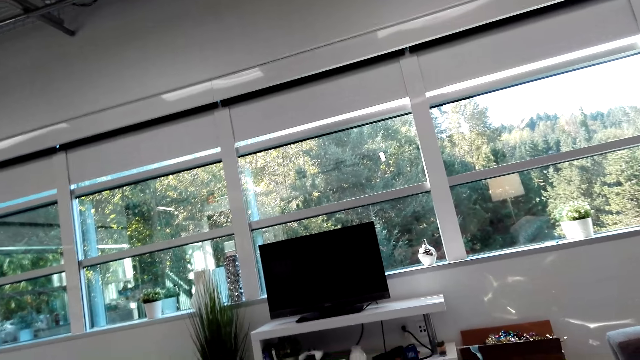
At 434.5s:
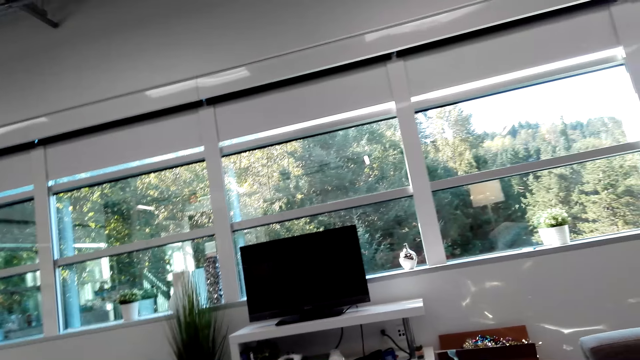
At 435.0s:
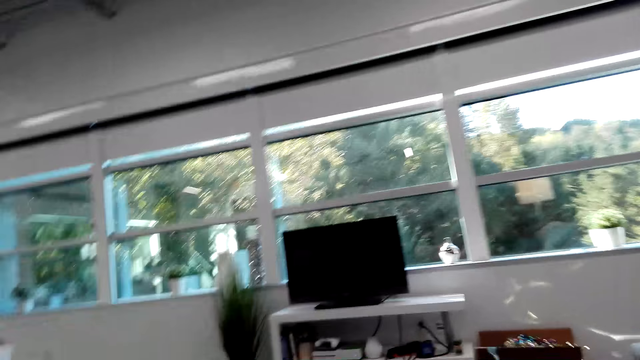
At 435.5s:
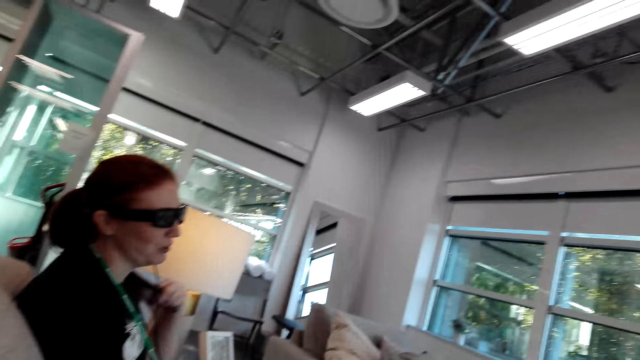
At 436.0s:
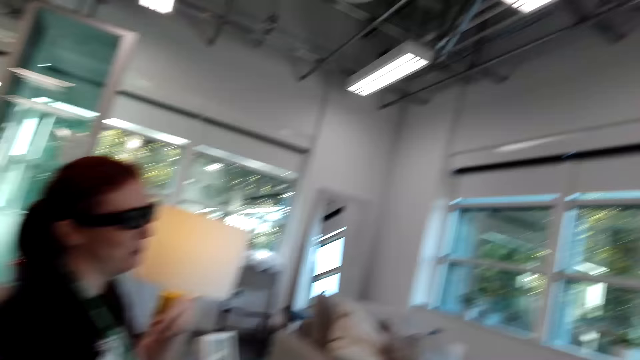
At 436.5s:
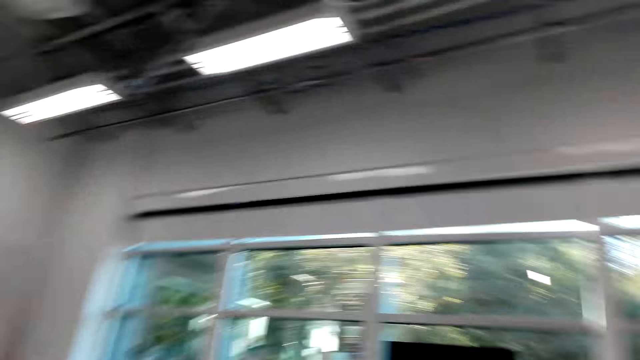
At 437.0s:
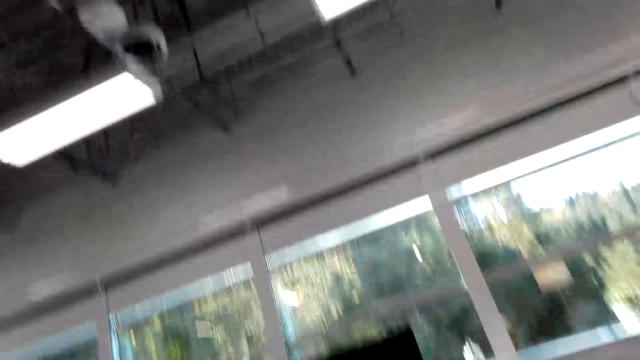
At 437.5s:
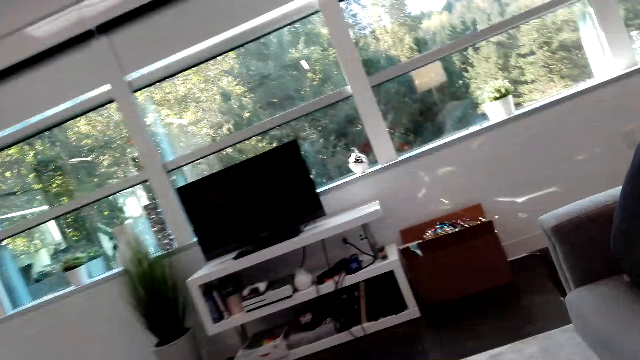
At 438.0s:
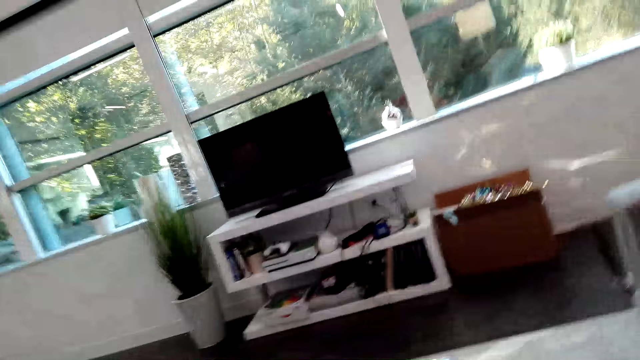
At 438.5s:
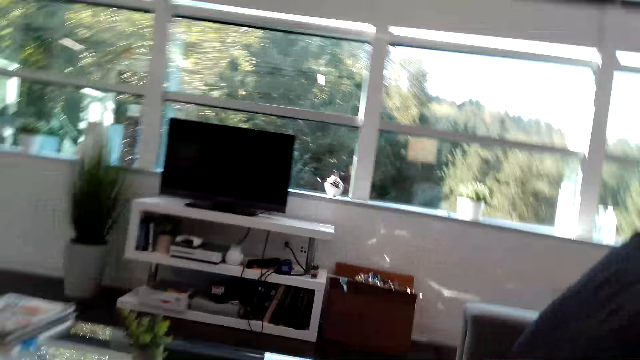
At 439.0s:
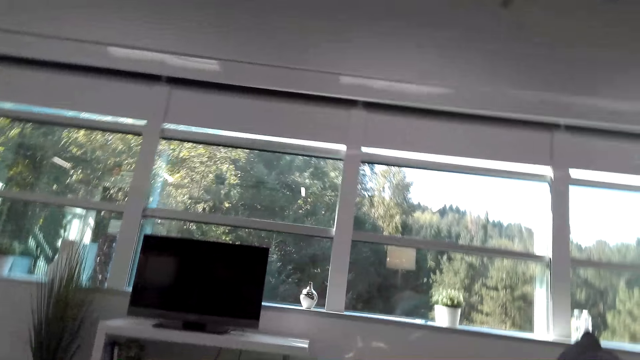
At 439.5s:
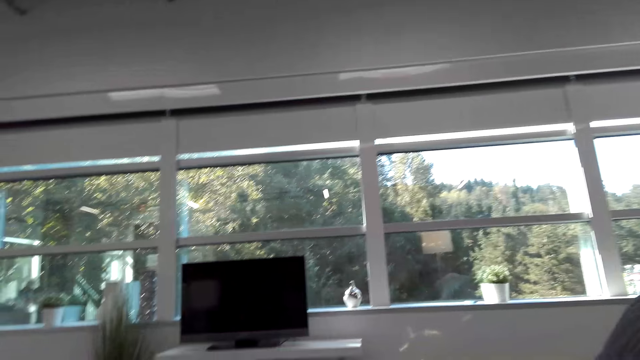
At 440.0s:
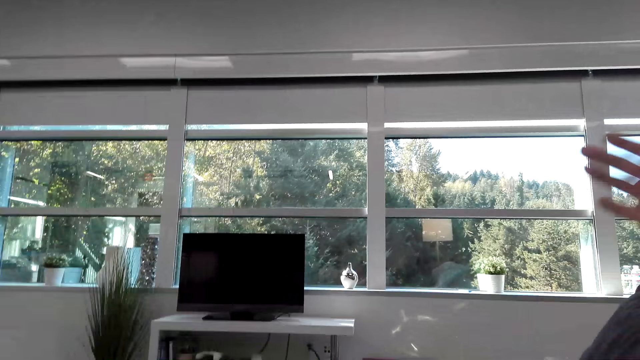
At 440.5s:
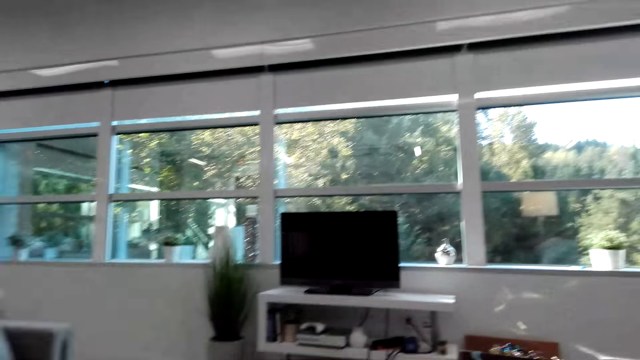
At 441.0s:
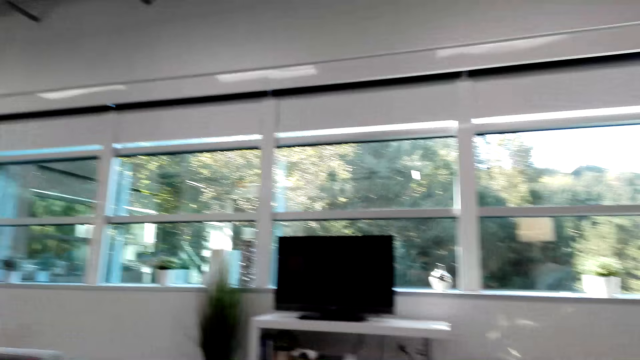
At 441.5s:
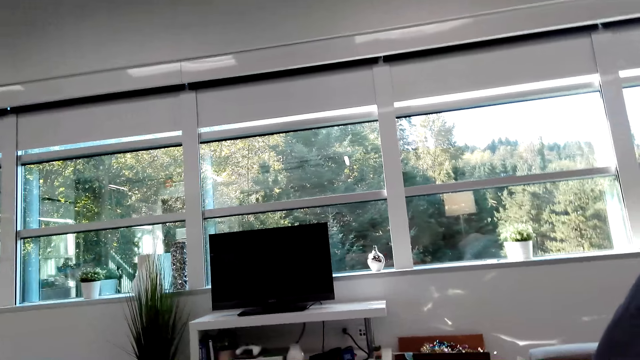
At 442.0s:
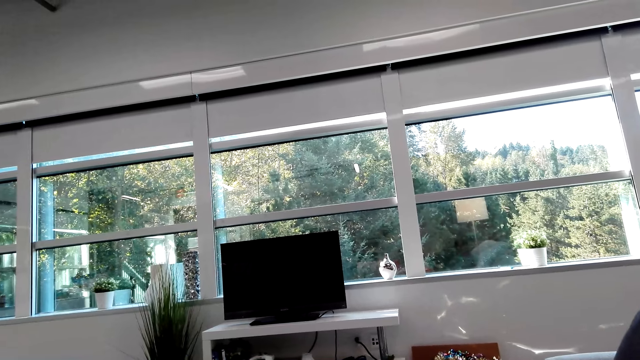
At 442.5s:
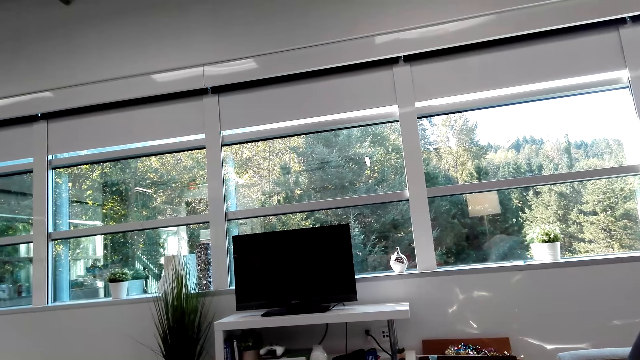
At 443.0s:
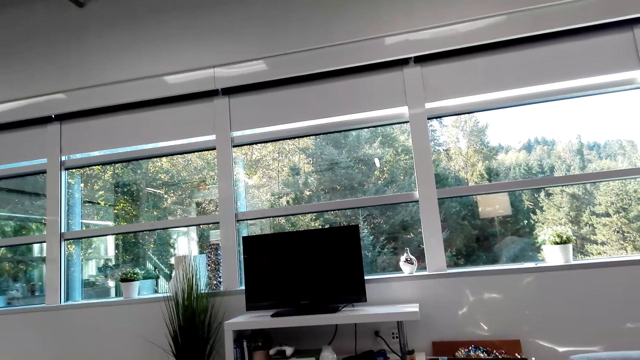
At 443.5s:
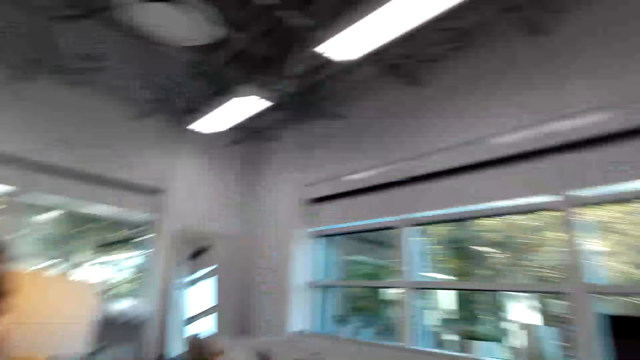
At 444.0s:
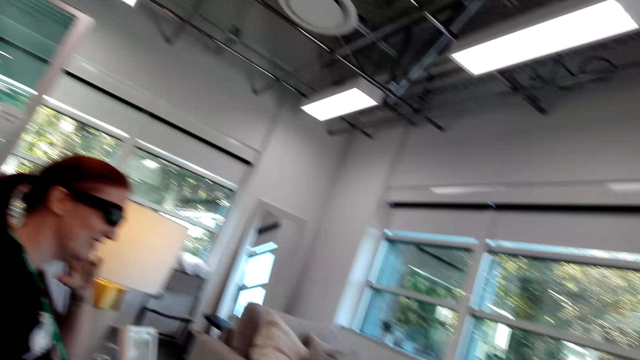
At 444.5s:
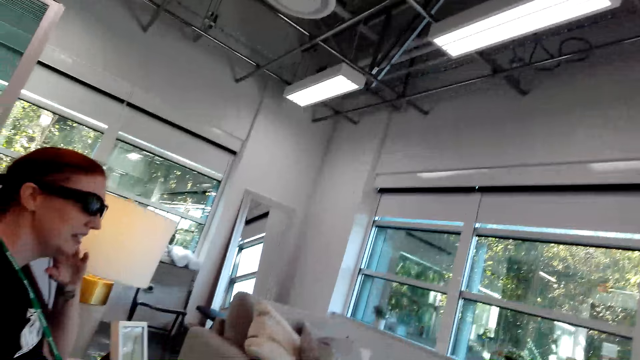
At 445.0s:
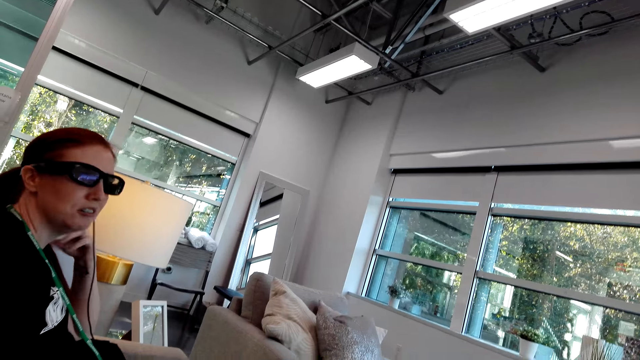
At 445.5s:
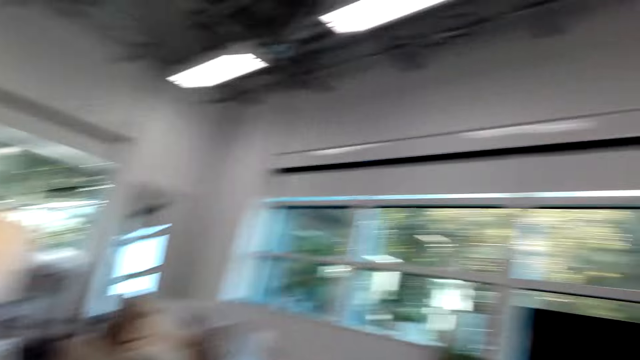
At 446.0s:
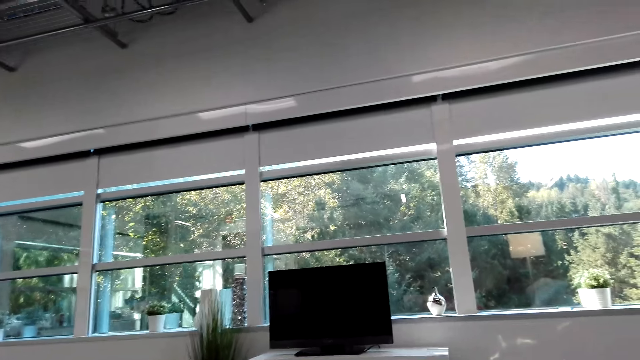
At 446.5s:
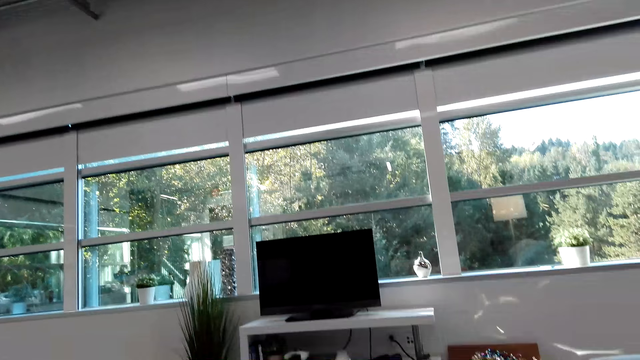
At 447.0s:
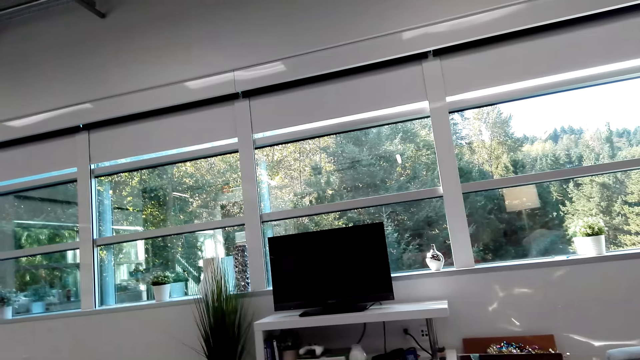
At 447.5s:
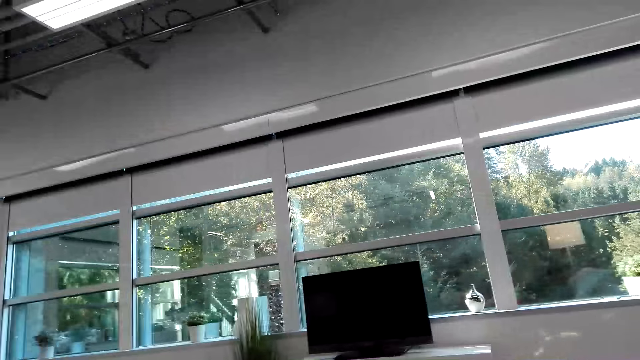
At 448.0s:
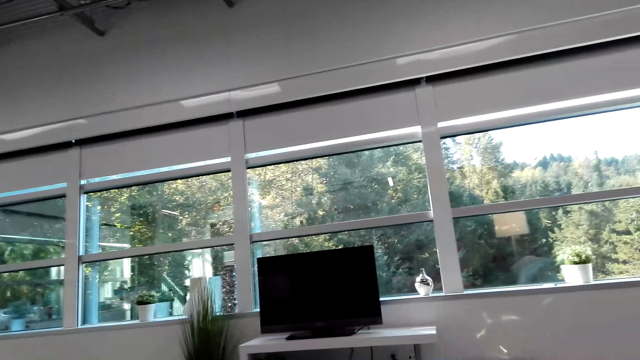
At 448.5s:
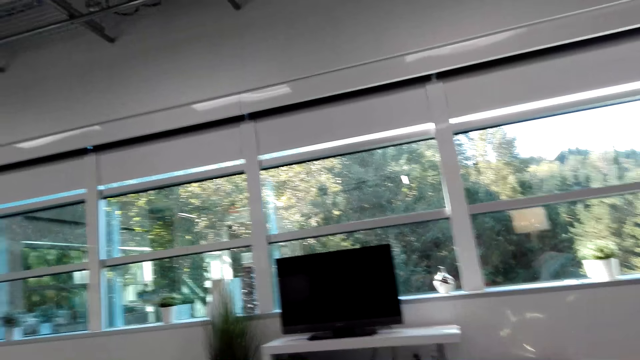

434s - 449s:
The camera wearer looks at a person. They look aside. They move the right hand. They look around the house. The person talks to the camera wearer. The camera wearer looks aside.

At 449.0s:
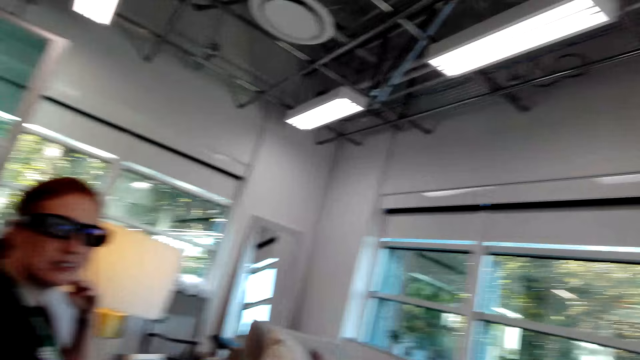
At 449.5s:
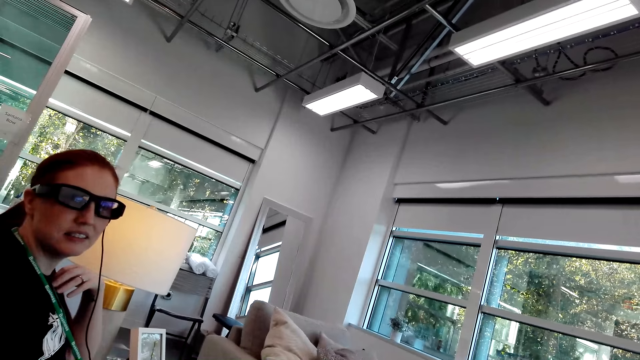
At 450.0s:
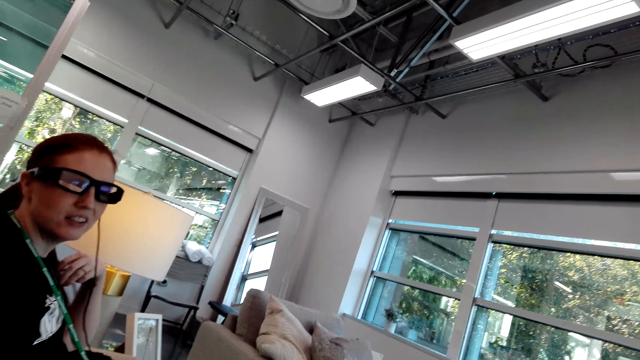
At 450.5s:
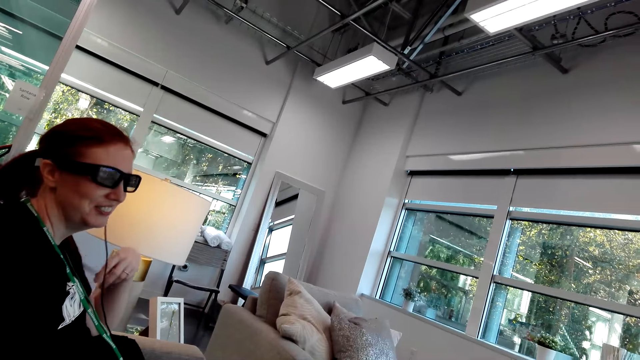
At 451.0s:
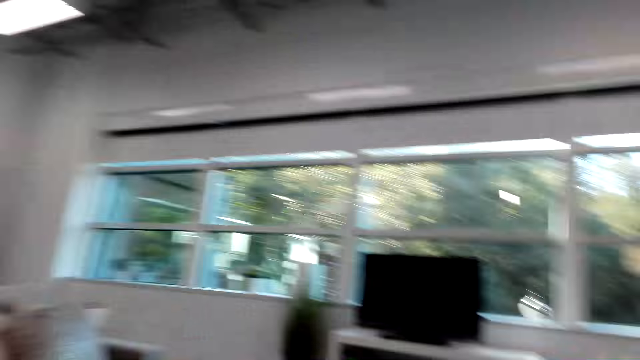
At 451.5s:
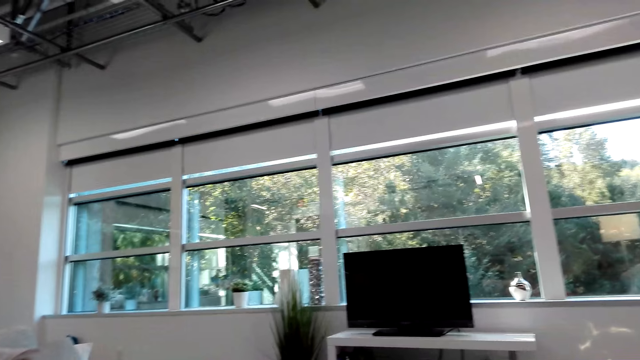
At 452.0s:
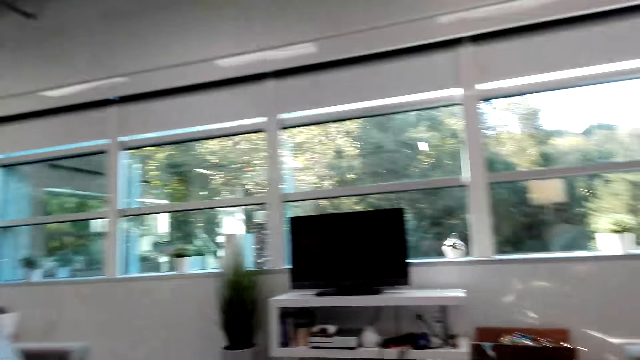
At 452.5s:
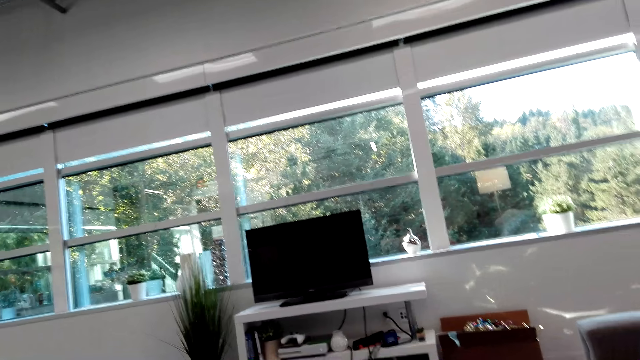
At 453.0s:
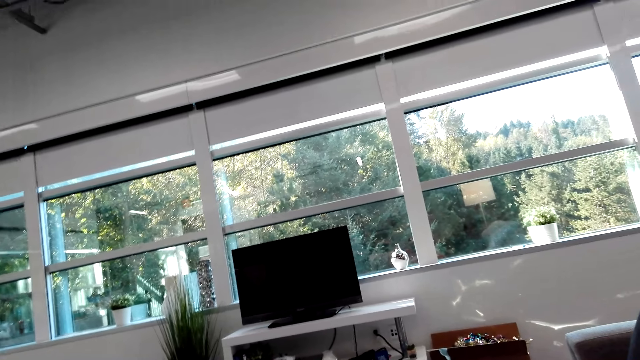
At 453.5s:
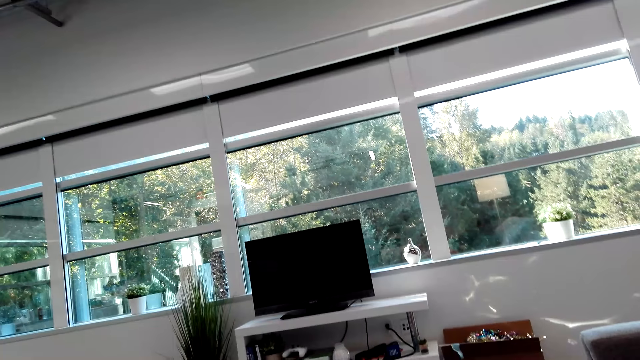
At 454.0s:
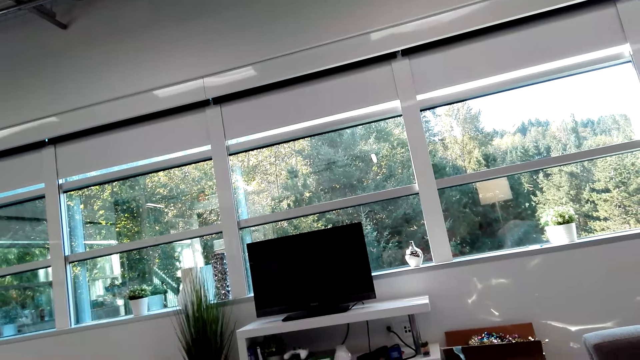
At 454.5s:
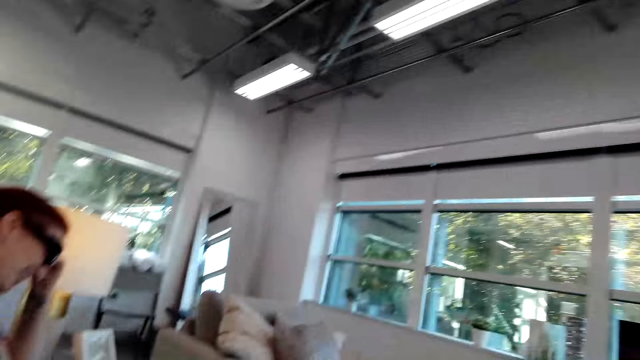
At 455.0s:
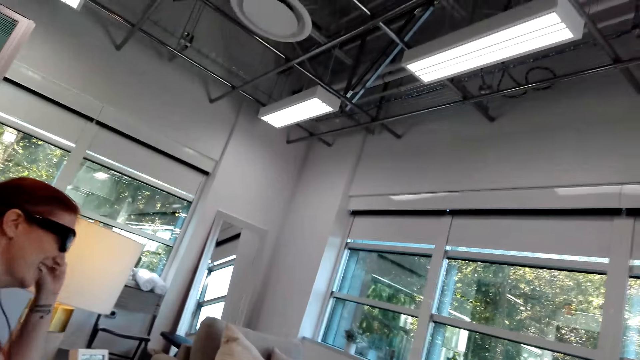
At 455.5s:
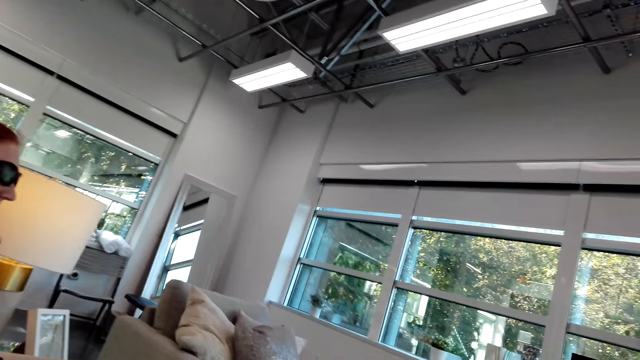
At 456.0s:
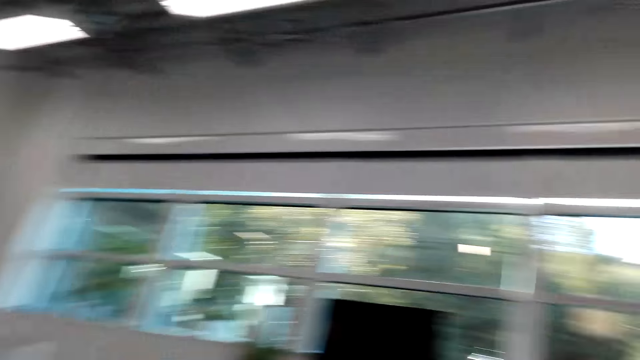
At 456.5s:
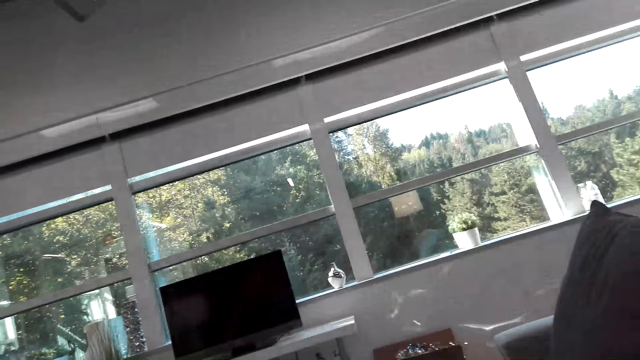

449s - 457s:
A person smiles at the camera wearer. The camera wearer looks at the person.
